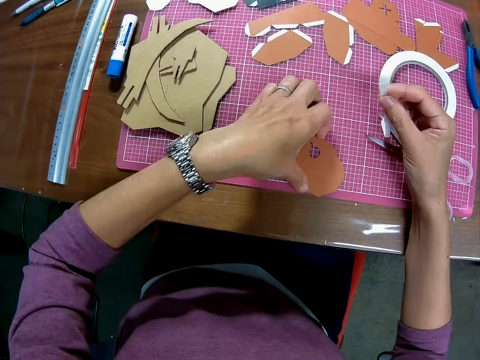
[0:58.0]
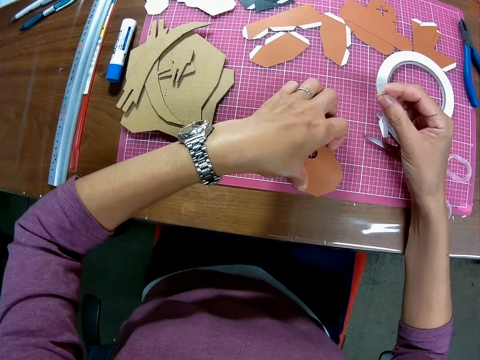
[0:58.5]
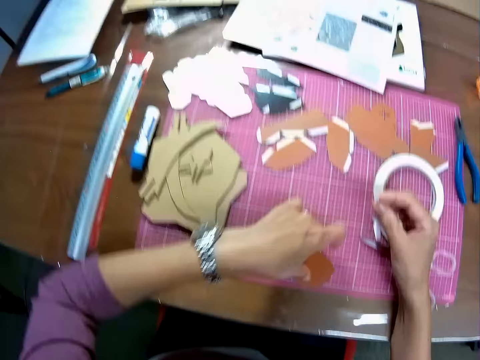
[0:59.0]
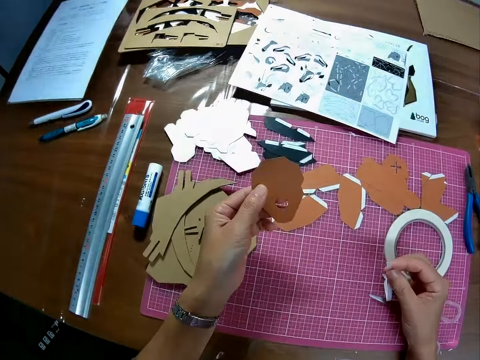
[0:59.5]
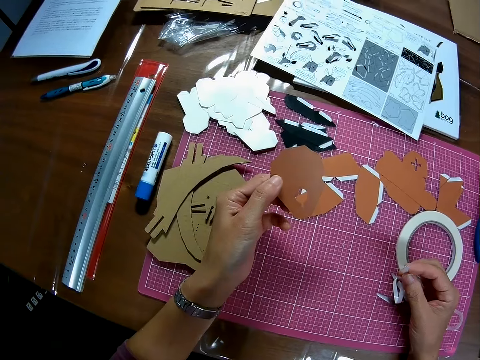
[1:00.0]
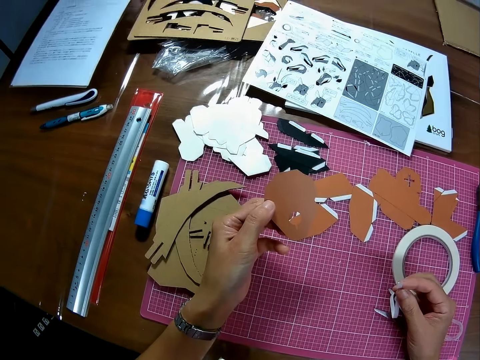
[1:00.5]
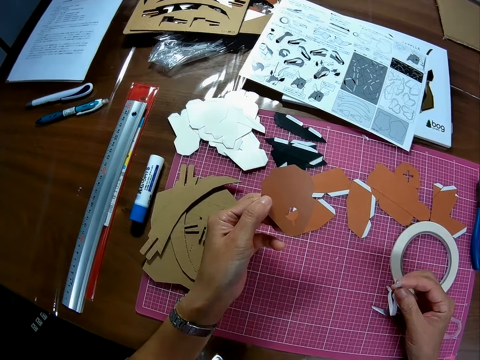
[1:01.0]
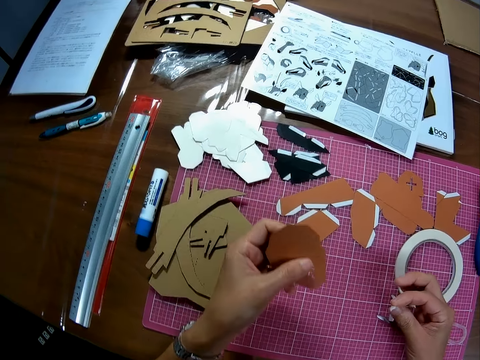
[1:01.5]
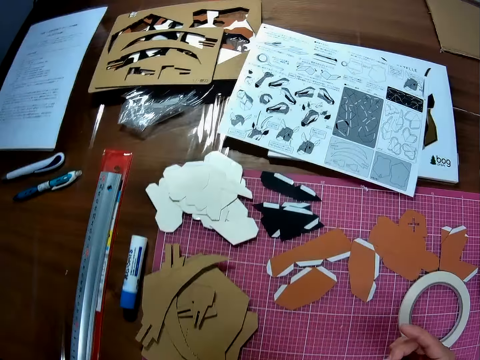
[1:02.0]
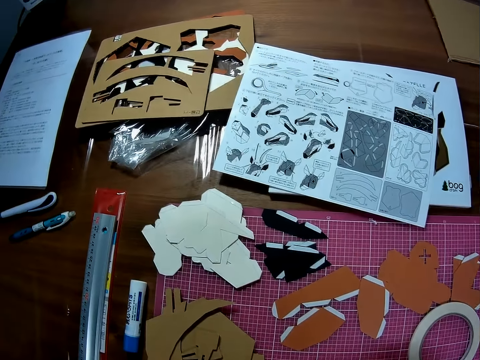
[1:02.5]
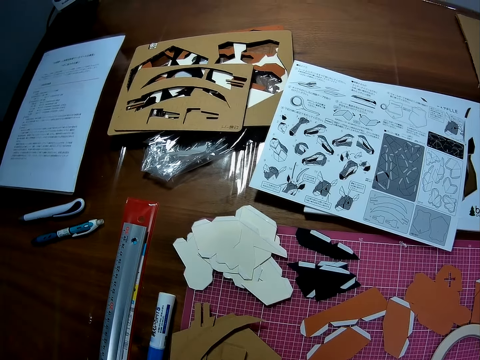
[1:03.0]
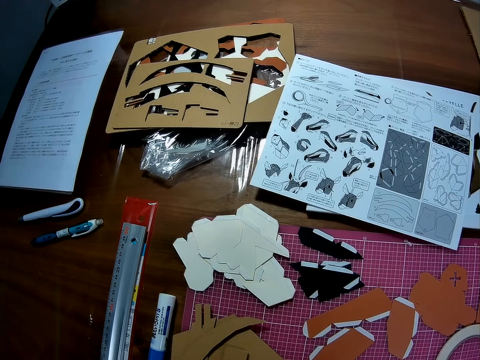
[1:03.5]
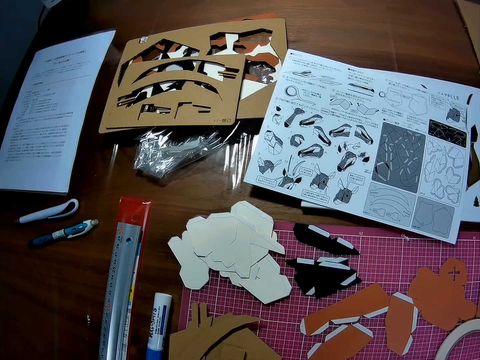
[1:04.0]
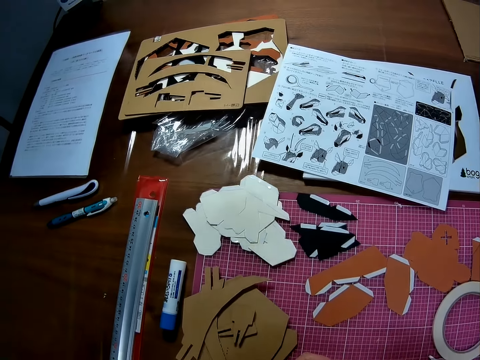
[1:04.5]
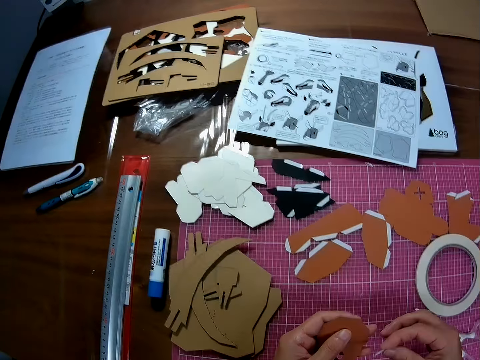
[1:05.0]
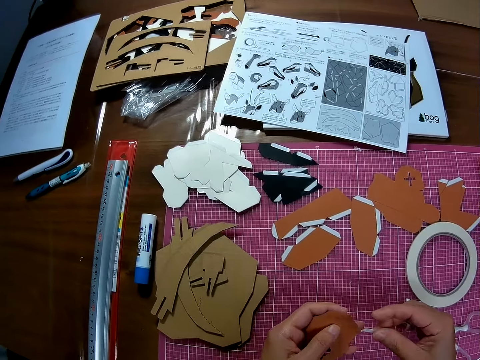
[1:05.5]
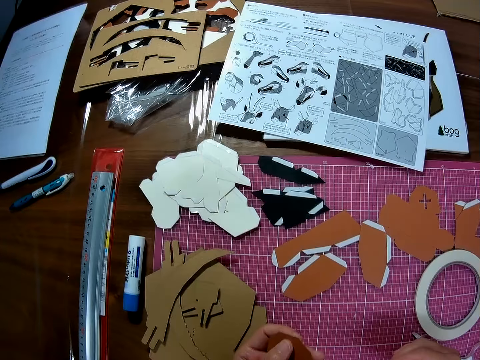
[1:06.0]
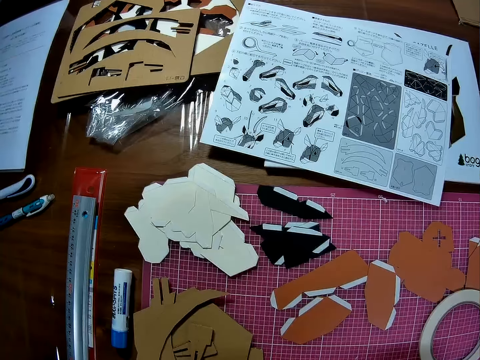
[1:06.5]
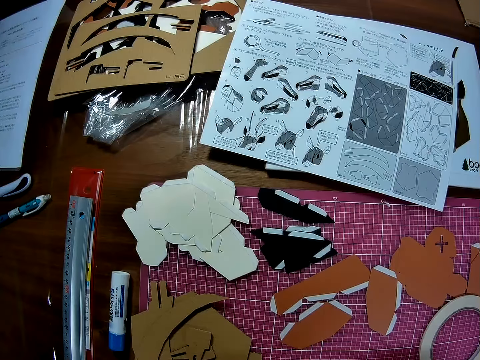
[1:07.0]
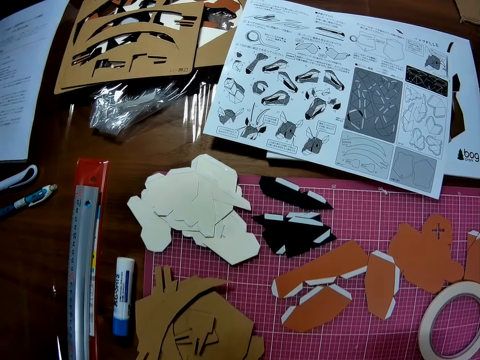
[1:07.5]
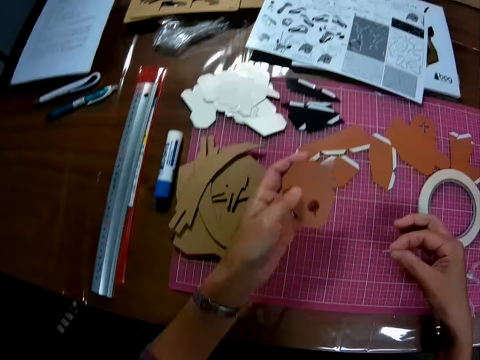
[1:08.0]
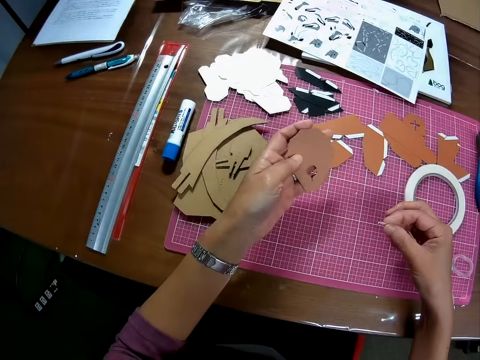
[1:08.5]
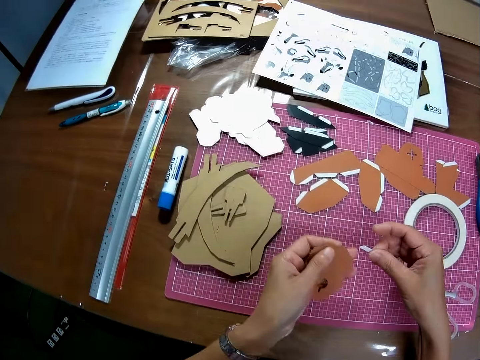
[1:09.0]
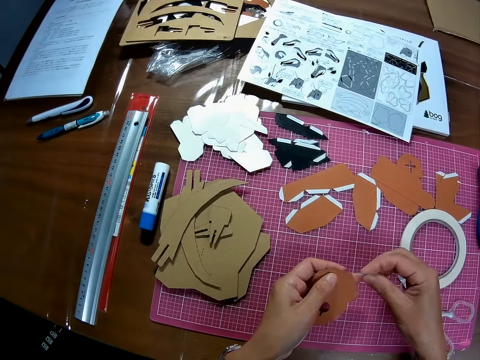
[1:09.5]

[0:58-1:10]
The camera wearer picks up the paper with his left hand on the cutting mat on the table. He looks at the drawings on the paper.

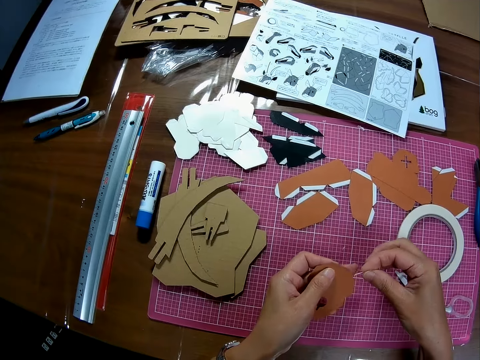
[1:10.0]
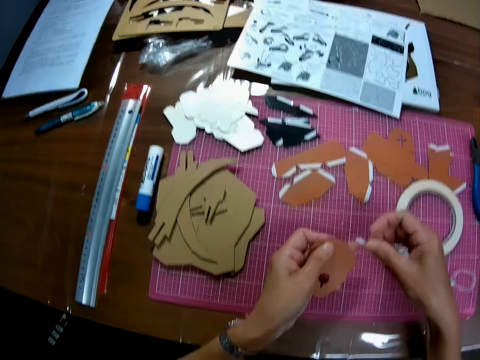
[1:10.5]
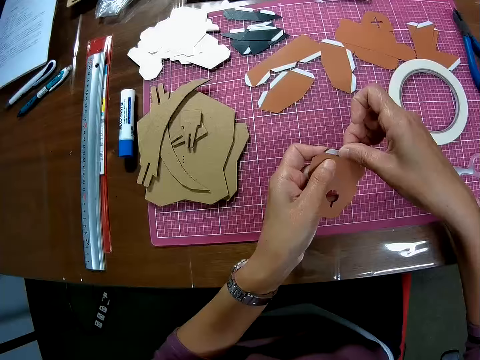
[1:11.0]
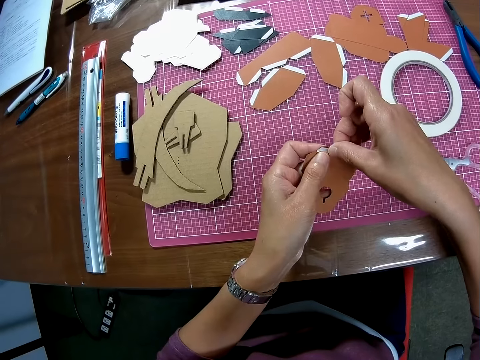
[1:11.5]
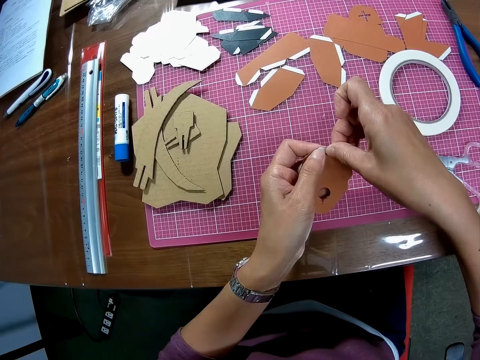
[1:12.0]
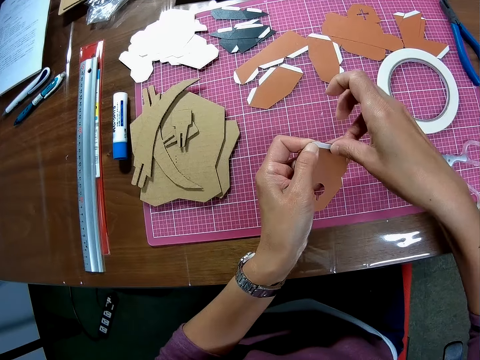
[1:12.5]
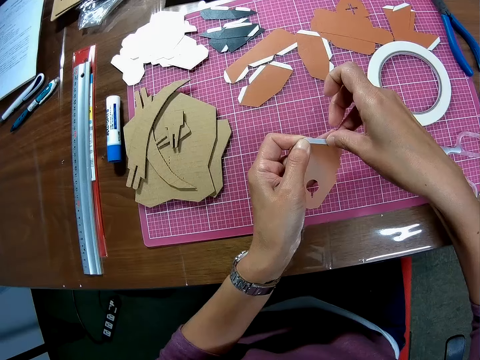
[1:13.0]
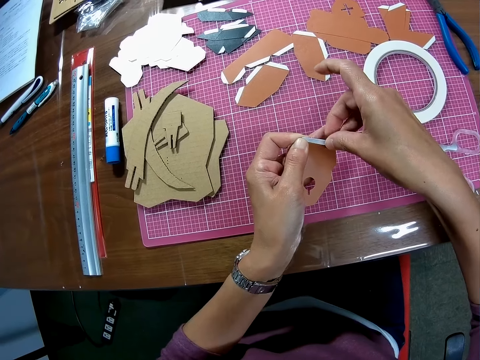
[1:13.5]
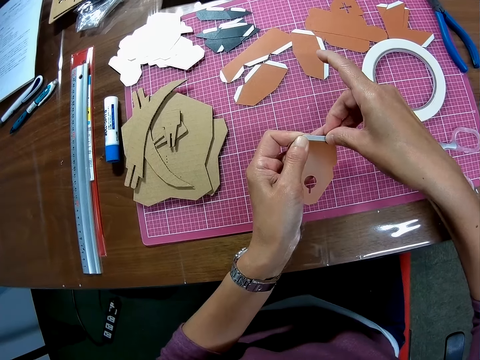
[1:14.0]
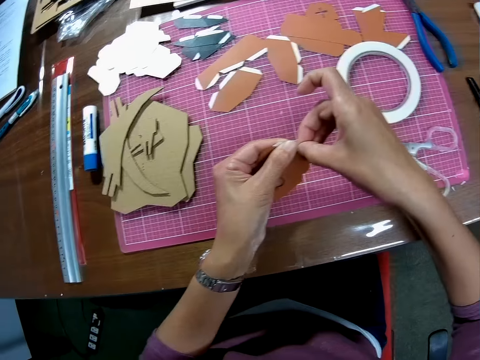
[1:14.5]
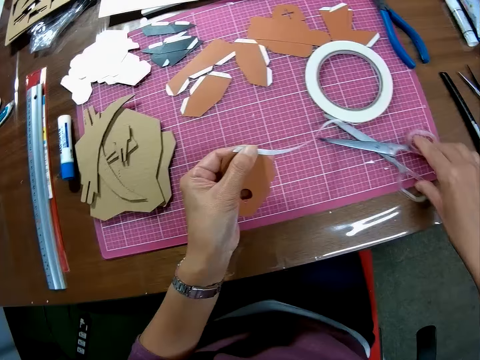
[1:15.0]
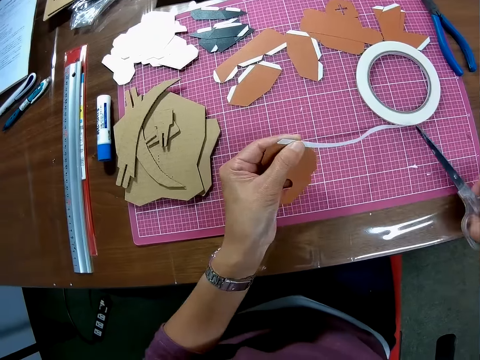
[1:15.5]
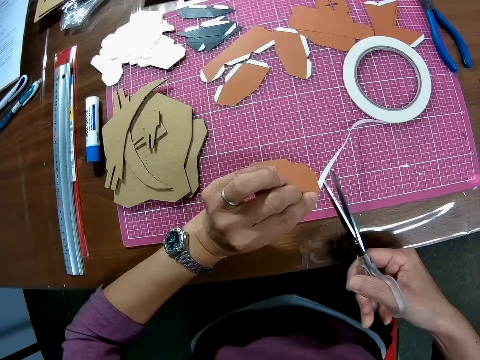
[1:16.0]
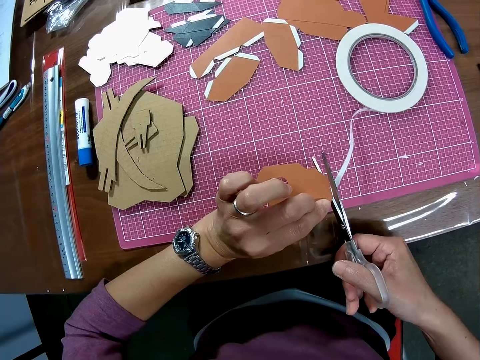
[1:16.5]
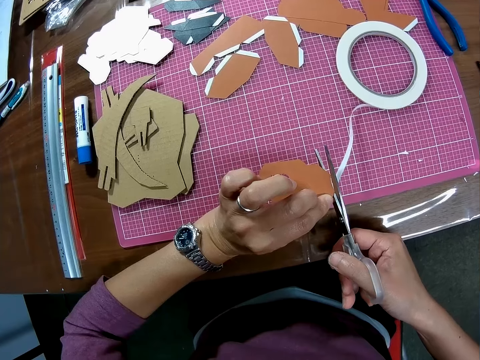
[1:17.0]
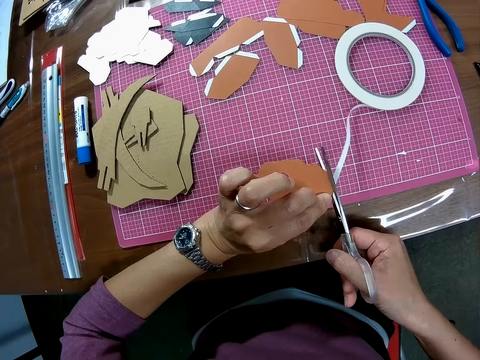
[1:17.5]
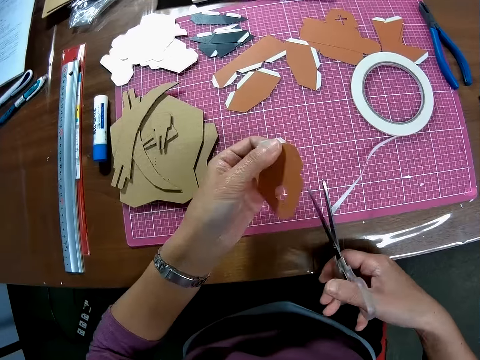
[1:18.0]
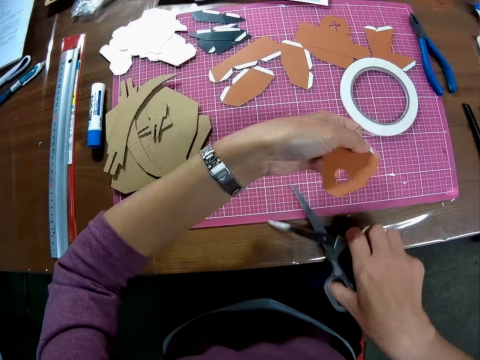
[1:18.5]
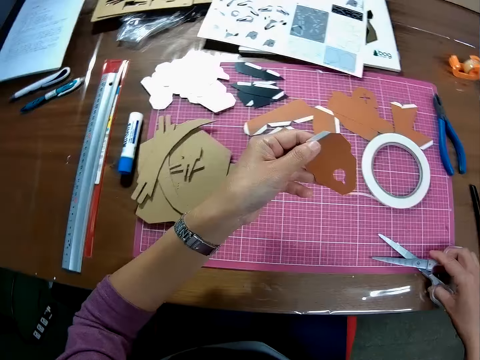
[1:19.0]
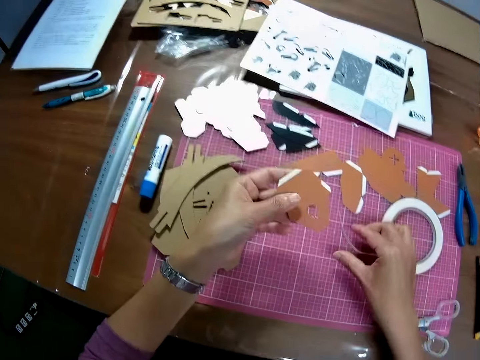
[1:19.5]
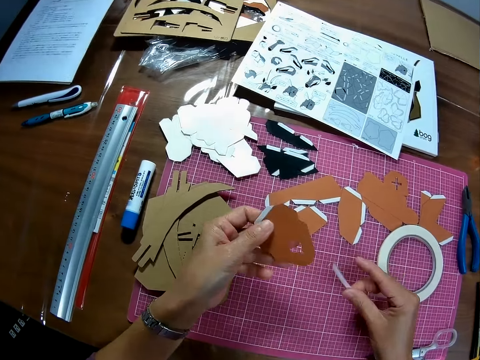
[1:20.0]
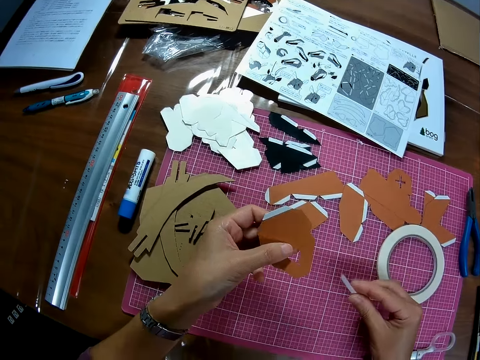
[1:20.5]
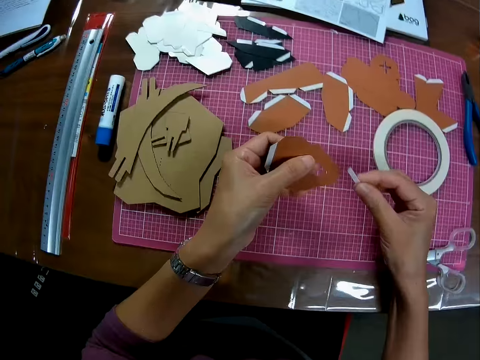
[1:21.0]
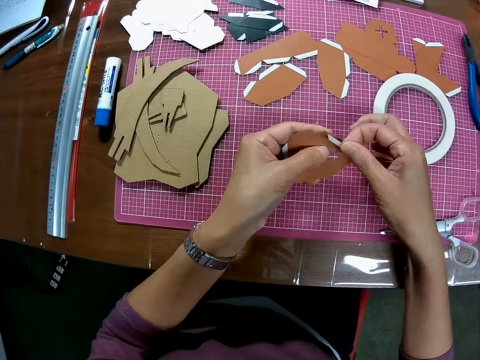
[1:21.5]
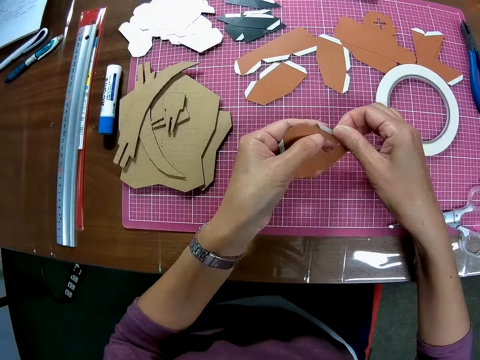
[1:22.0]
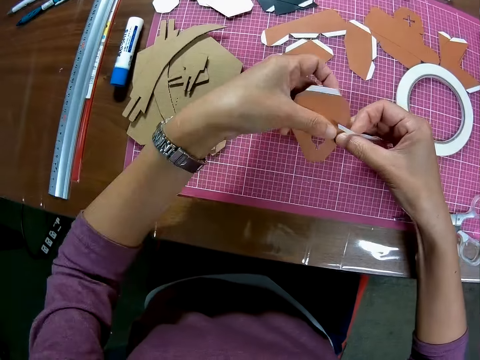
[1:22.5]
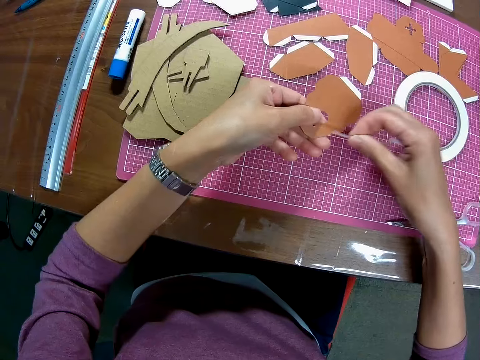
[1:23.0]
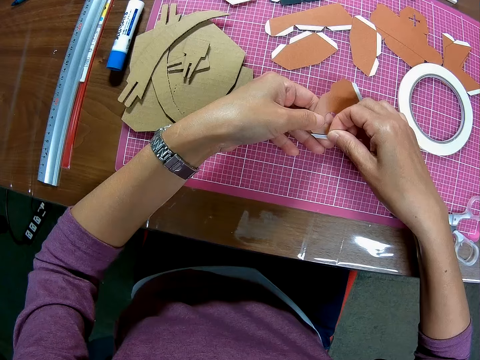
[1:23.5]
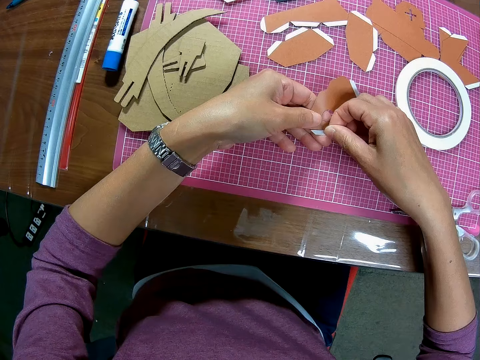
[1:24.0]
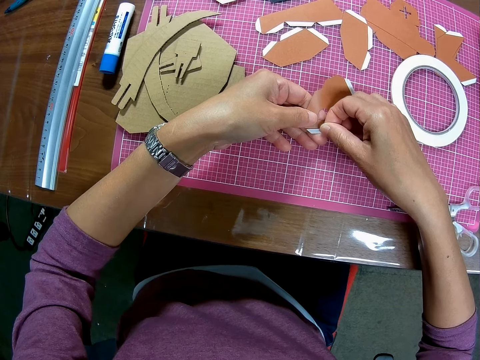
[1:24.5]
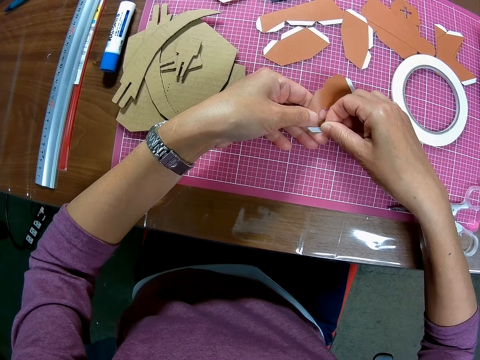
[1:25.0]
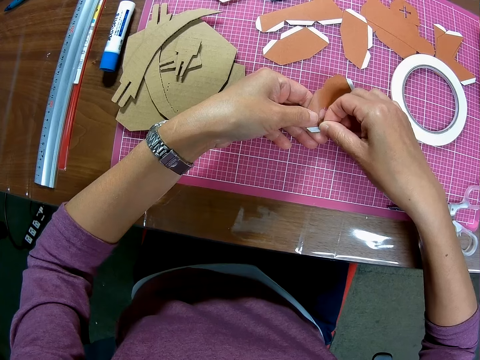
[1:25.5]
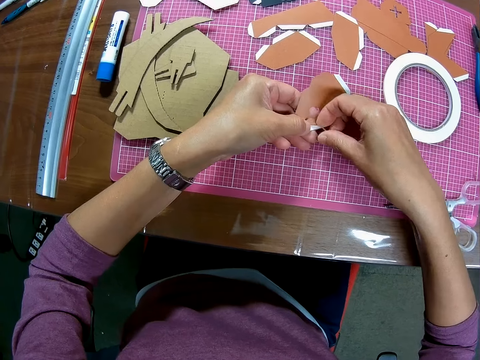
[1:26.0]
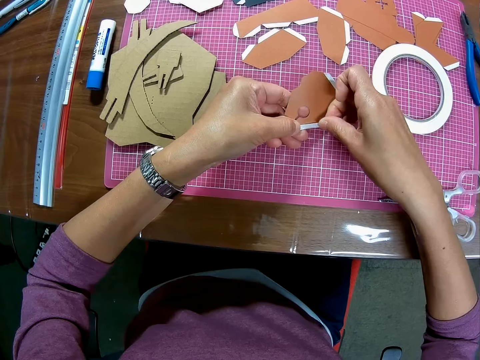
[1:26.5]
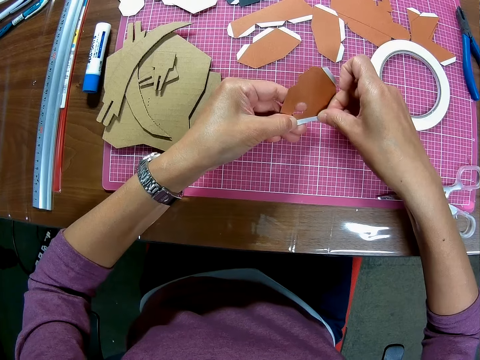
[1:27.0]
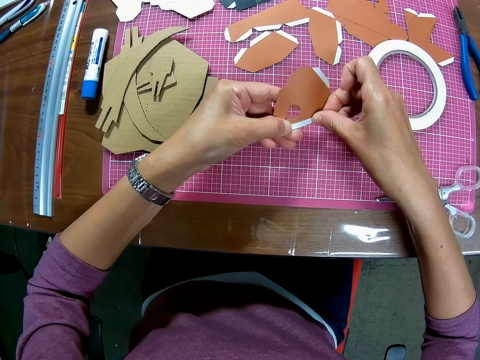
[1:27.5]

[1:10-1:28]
The camera wearer tapes the edge of the paper with the tape on his right hand. He picks up the scissors with his right hand on the cutting mat on the table. He cuts the tape with the scissors. He removes tape on the scissors with his left hand. He drops the scissors with his right hand on the cutting mat on the table. He picks up the tape on the cutting mat on the table with his right hand. He tapes the edge of the paper with the tape on his right hand. He turns the piece of paper. He puts the sellotape on the piece of paper.
